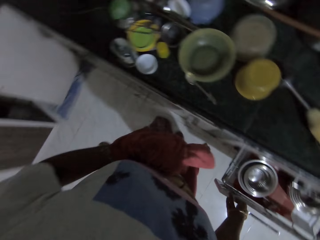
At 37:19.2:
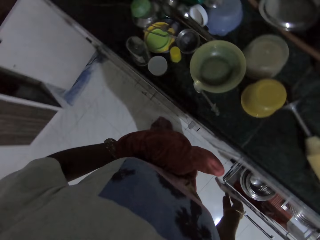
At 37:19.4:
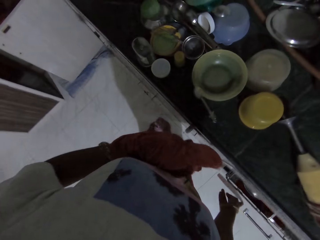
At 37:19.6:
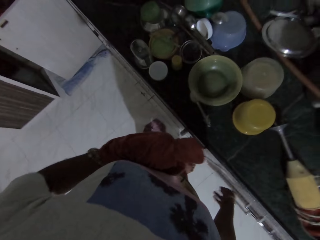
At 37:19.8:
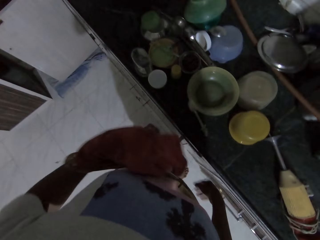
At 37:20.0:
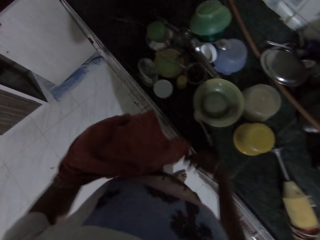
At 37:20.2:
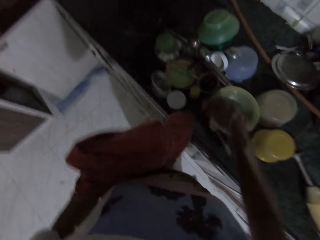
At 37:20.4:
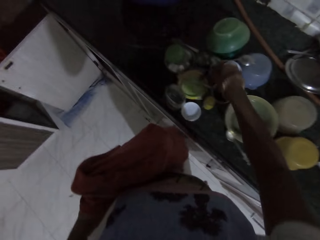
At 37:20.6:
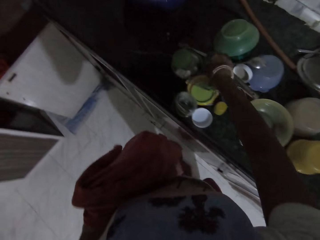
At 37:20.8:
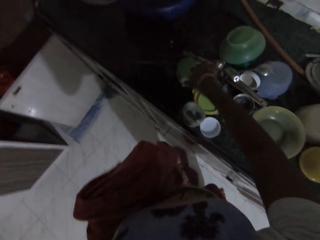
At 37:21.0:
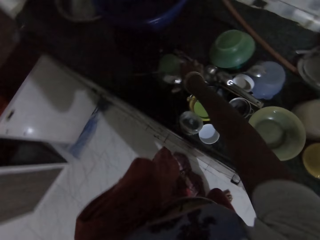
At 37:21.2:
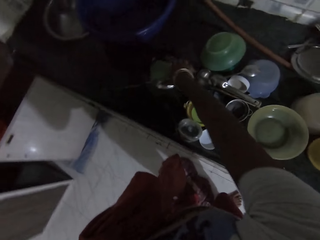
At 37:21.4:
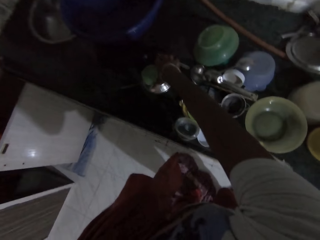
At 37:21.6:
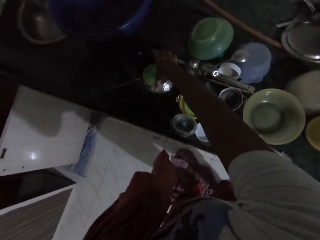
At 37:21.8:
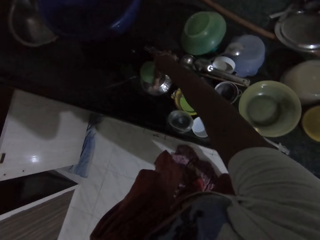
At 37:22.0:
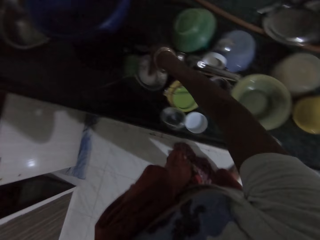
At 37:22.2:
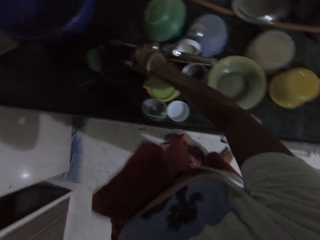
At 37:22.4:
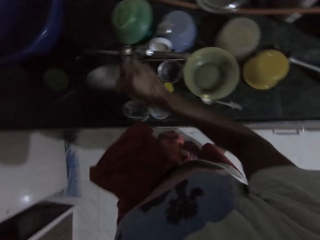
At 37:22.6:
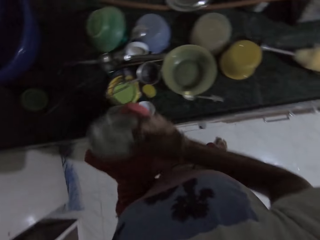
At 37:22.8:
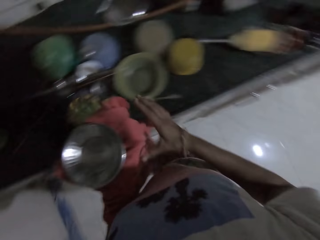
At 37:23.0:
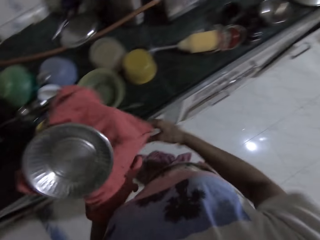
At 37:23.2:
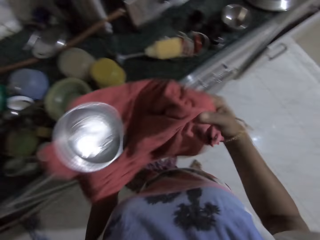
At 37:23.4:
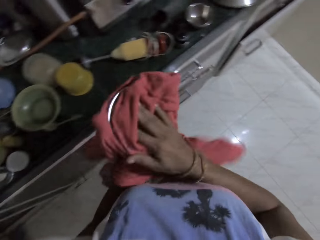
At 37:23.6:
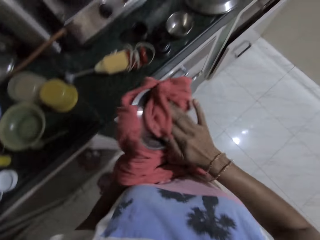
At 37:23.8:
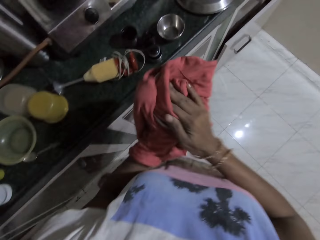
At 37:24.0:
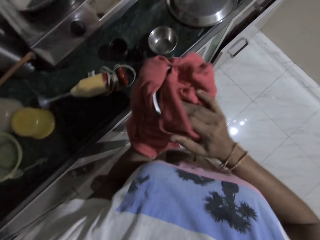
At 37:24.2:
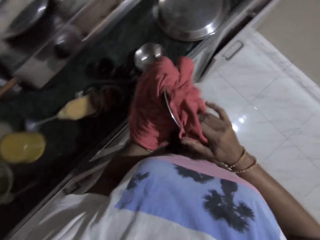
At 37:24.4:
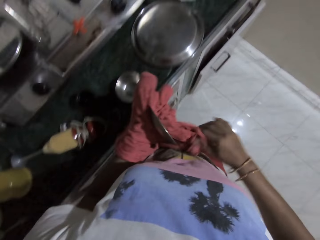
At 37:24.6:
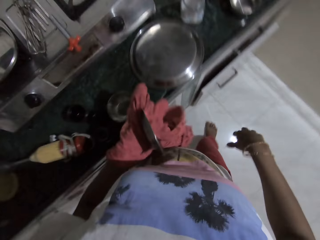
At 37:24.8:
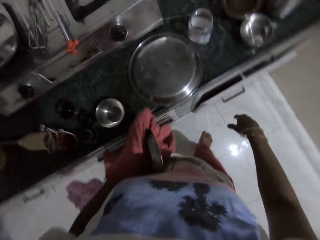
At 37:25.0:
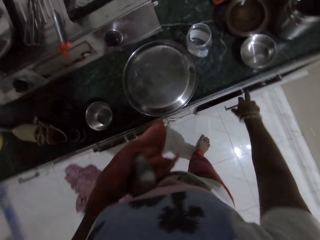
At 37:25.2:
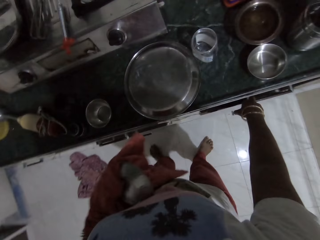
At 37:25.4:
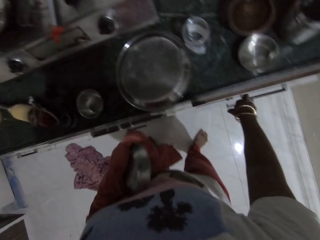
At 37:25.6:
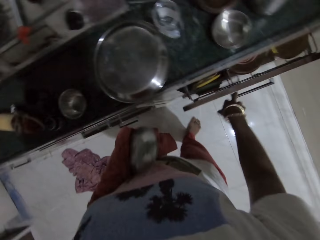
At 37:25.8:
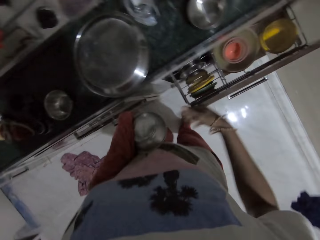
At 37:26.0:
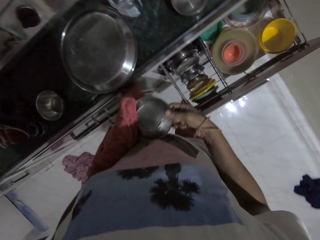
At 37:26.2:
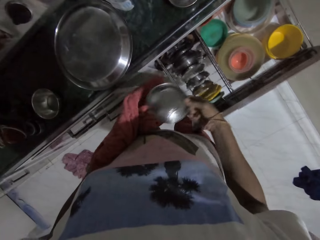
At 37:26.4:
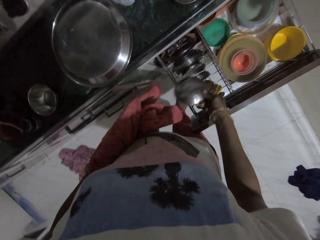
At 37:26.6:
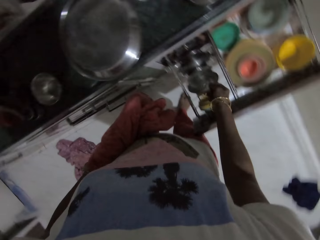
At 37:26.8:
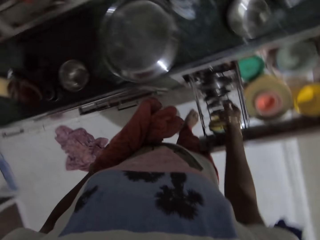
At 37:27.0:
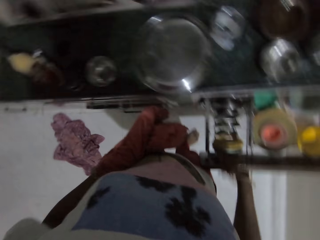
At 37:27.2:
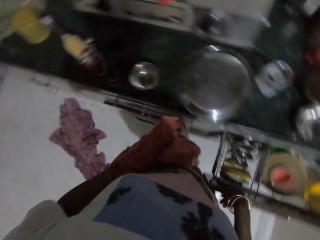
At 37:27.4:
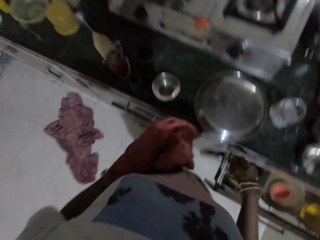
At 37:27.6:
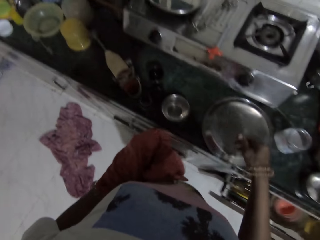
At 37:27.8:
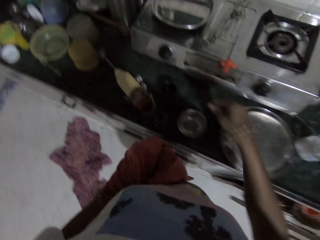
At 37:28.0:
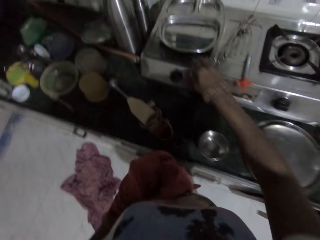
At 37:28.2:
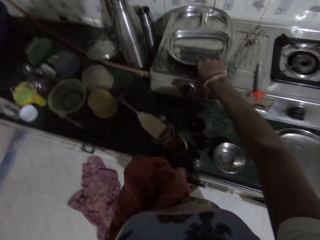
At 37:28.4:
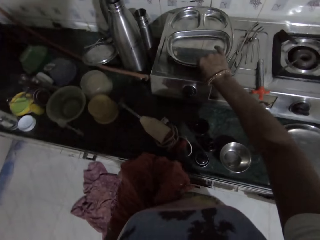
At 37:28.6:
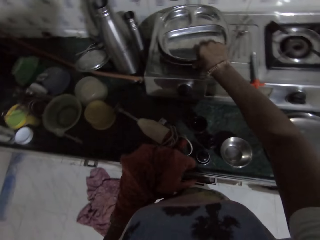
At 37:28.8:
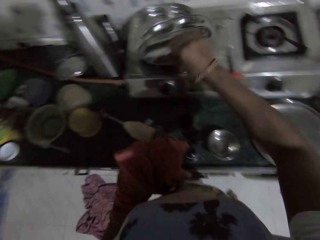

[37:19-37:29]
The camera wearer closes the drawer of the cabinet with her right hand. She picks up a stainless bowl from the pile of dishes on the cabinet with her right hand. She drops the stainless bowl in her right hand on the cloth in her left hand. She holds the hem of the cloth in her left hand with her right hand. She cleans the stainless bowl in her left hand with the hem of the cloth in her right hand. She opens a drawer of the cabinet with her right hand. She picks the stainless bowl from the cloth in her left hand with her right hand. She drops the stainless bowl in a dish rack in the drawer with her right hand. She closes the drawer of the cabinet with her right hand. She picks up the stainless ware from the cooker with her right hand.

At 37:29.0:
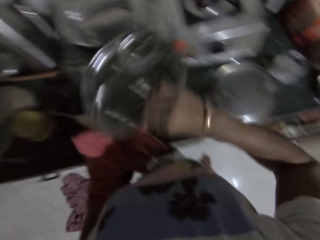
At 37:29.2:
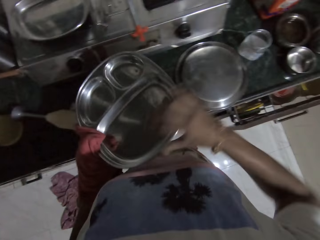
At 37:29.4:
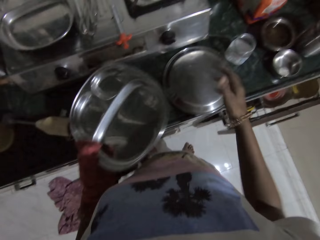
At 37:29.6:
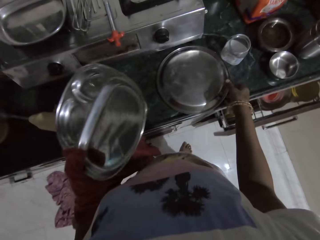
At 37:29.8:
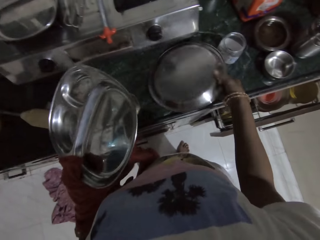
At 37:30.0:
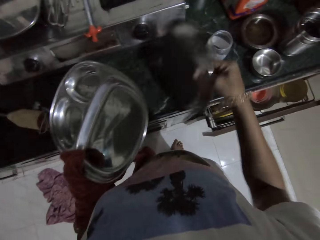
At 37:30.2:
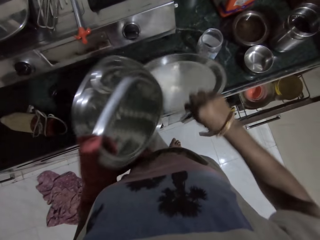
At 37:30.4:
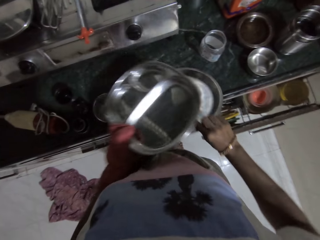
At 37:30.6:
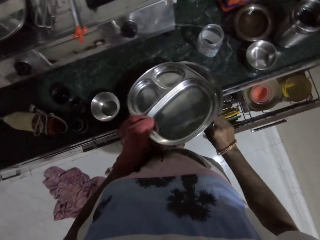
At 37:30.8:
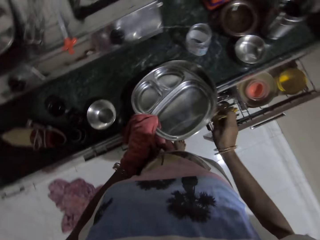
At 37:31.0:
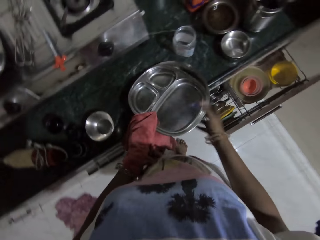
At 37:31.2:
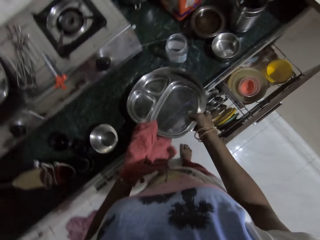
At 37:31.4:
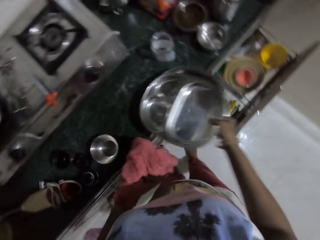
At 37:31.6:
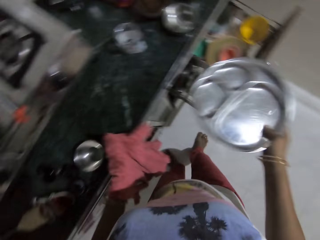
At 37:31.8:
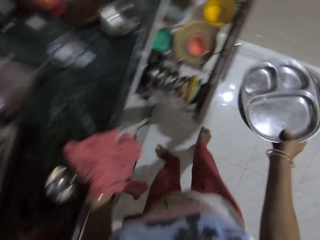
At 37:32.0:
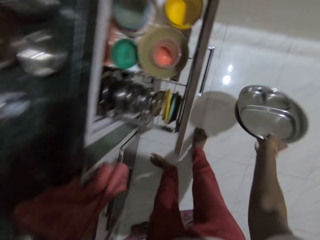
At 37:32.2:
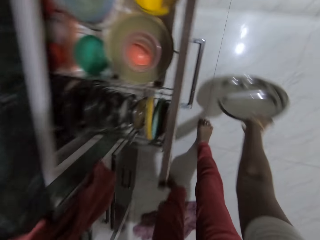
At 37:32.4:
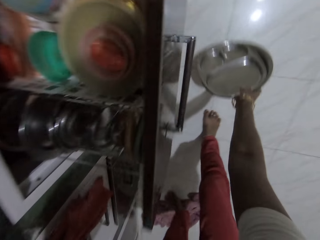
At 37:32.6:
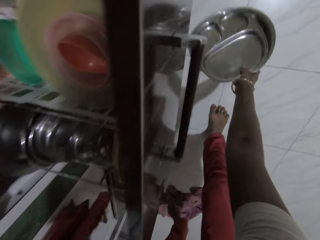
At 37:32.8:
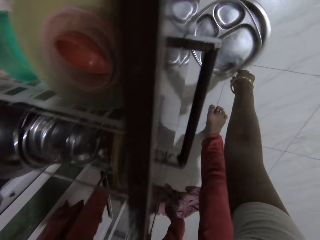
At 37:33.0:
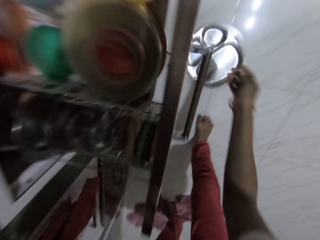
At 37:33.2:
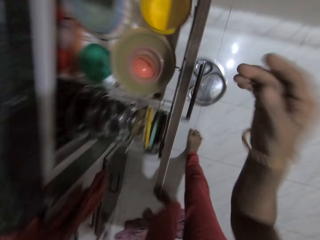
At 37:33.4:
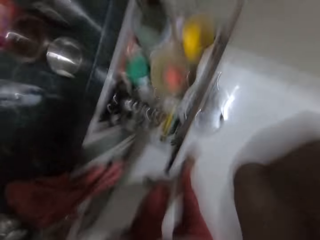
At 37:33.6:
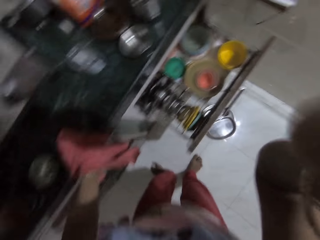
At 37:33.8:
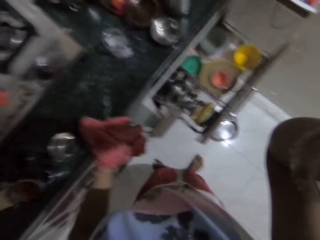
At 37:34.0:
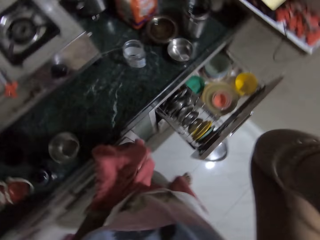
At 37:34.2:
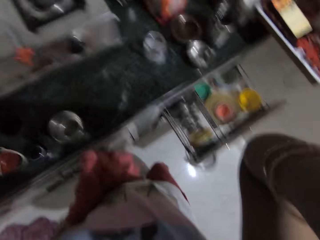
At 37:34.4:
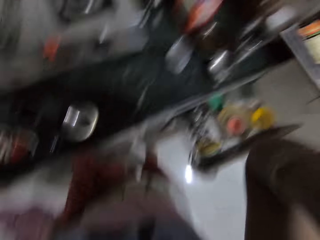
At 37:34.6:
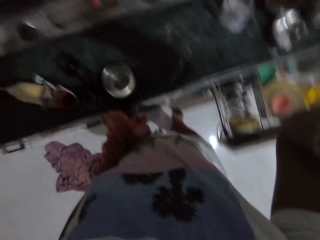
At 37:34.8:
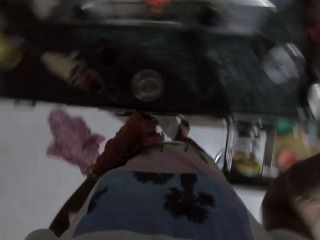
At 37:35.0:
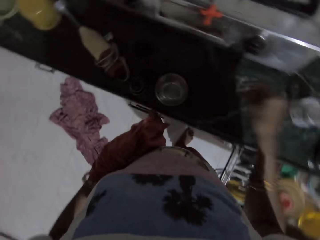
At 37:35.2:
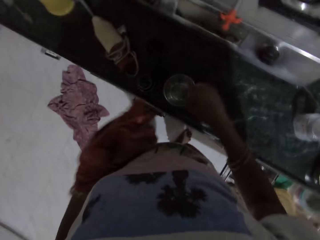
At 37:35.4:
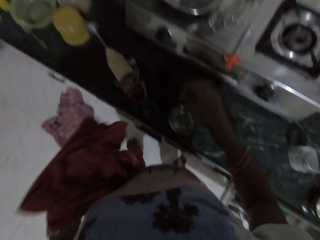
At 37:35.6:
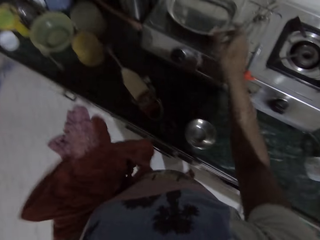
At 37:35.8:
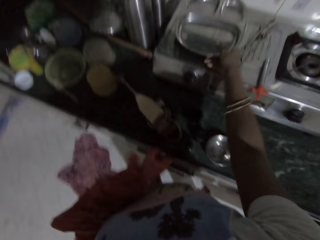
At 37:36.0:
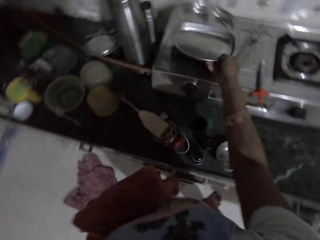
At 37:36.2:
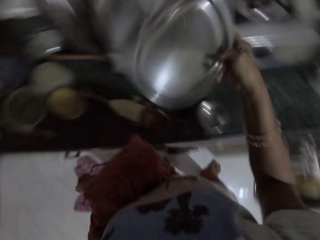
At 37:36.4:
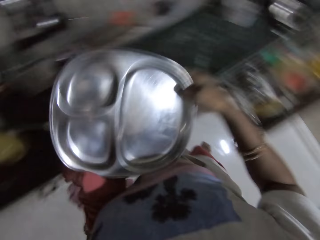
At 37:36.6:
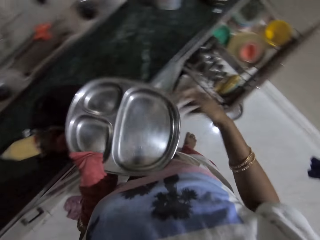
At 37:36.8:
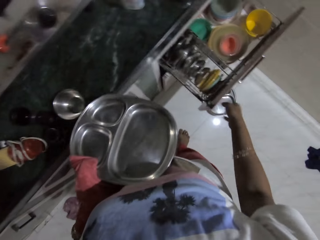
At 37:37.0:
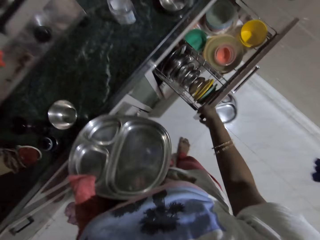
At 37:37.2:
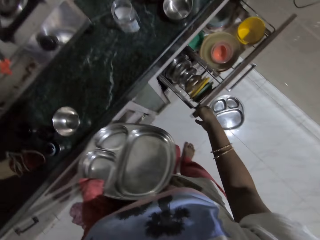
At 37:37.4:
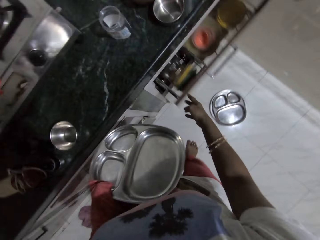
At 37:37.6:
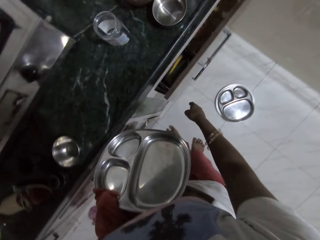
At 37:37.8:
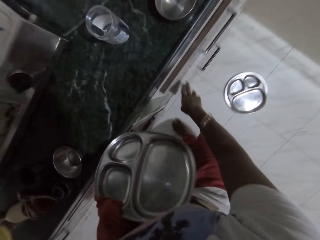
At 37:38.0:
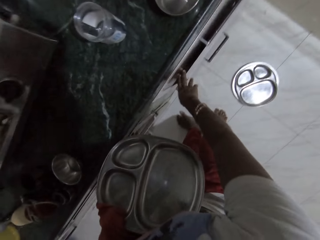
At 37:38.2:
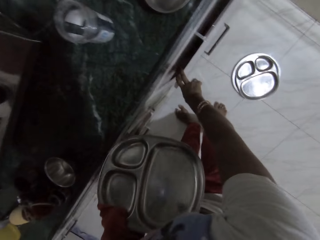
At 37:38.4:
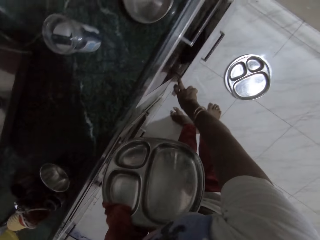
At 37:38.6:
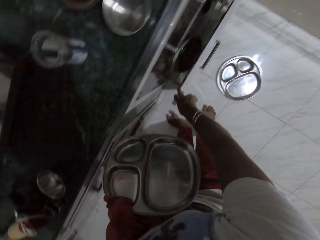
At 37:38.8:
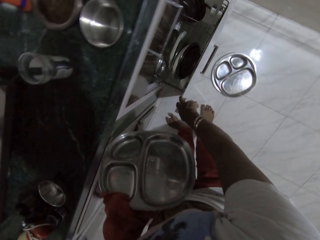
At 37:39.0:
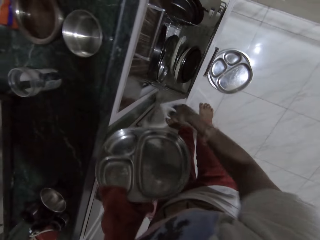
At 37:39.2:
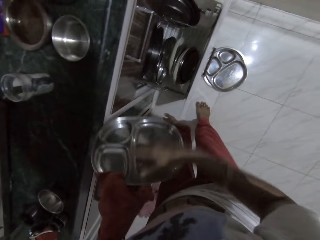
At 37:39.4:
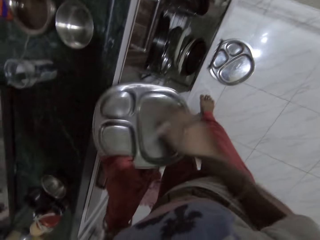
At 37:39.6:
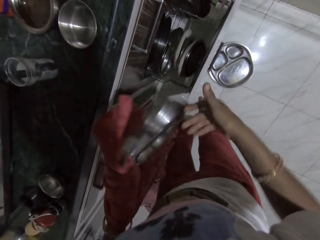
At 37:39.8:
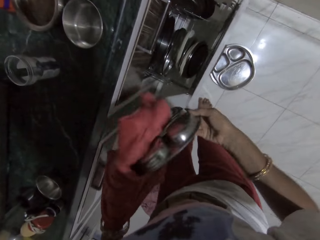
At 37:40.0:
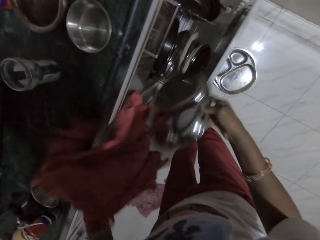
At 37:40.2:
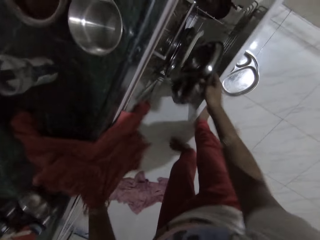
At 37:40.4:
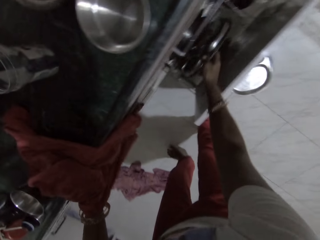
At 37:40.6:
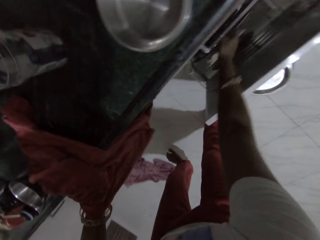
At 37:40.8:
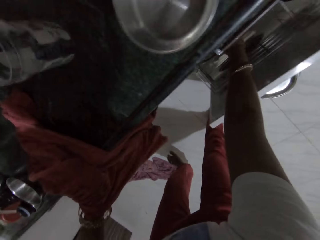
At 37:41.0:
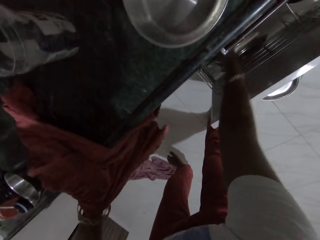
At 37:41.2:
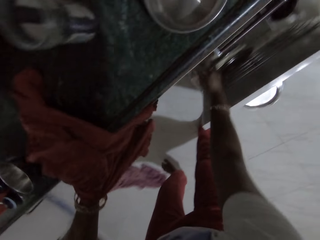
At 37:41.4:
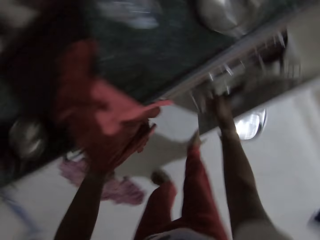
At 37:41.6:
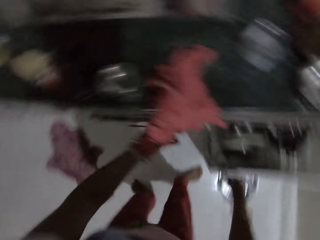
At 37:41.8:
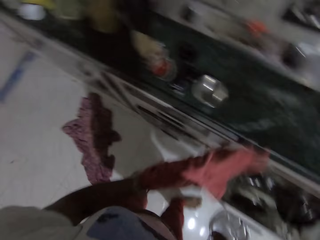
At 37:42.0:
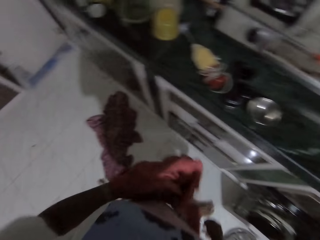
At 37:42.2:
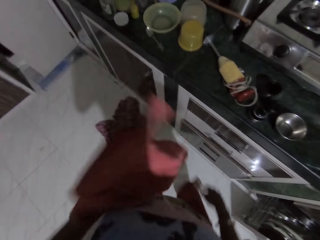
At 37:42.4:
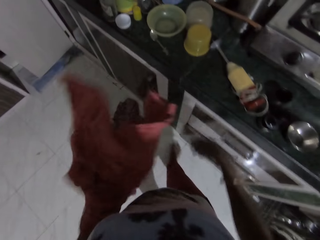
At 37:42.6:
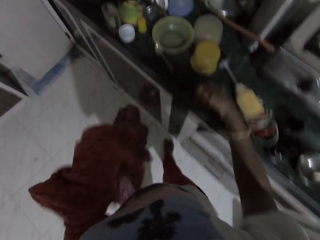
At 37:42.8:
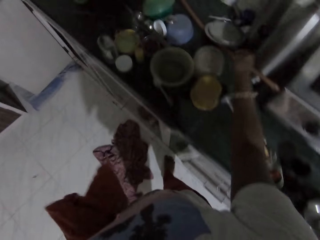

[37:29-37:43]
The camera wearer drops the stainless ware in her right hand on the cloth in her left hand. She flips a stainless ware on the cabinet with her right hand. She picks a lid from the countertop. She drops the stainless ware in the cloth on her left hand on the stainless ware on the cabinet. She picks up the stainless wares from the cabinet with her right hand. She drops the stainless wares in her right hand to the ground. She scratches her face with her right hand. She picks up the stainless ware from the cooker with her right hand. She drops the stainless ware in her right hand on the cloth in her left hand. She closes the drawer of the cabinet with her right hand. She opens the drawer of the cabinet with her right hand. She flips the stainless ware in the cloth on her left hand. She picks the stainless ware in her left hand with her right hand. She drops the stainless ware in her right hand in a dish rack in the drawer. She rises up.
